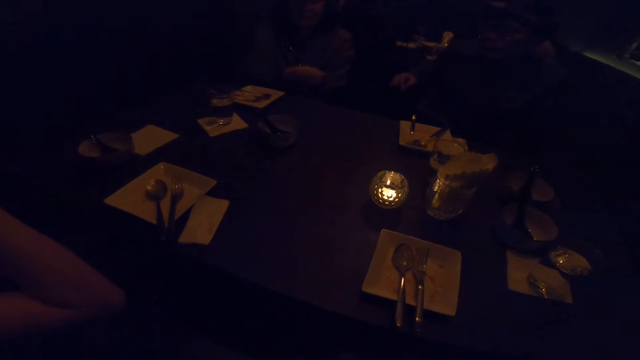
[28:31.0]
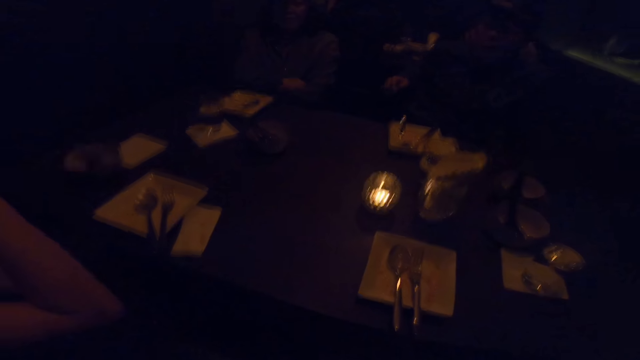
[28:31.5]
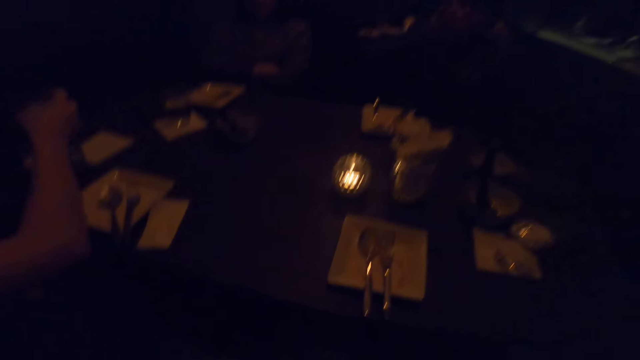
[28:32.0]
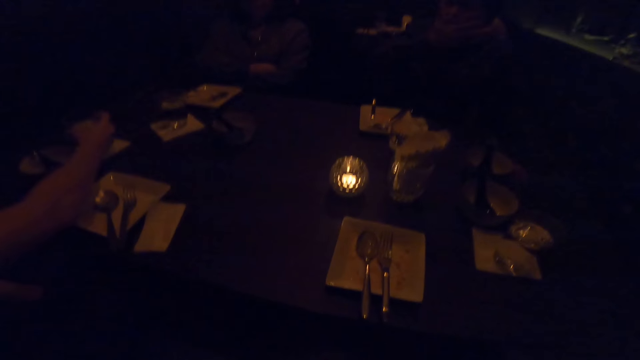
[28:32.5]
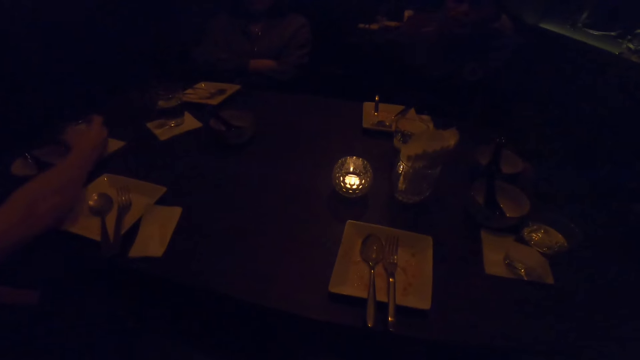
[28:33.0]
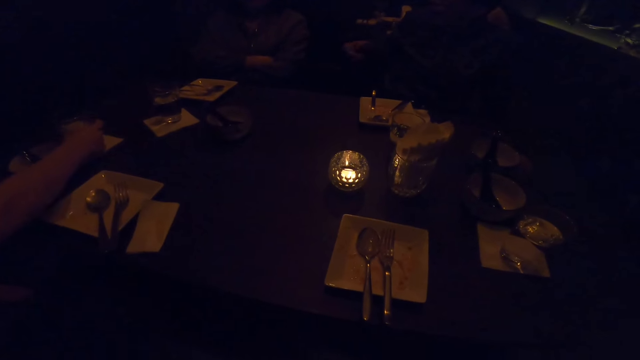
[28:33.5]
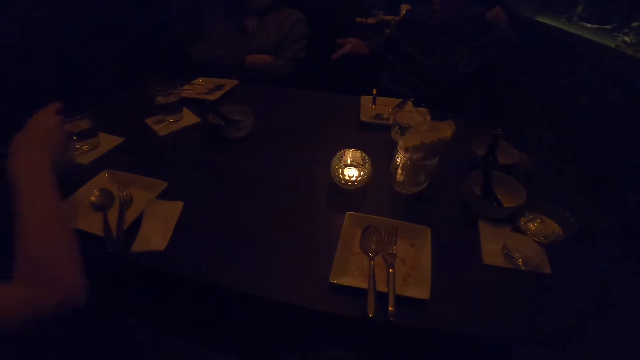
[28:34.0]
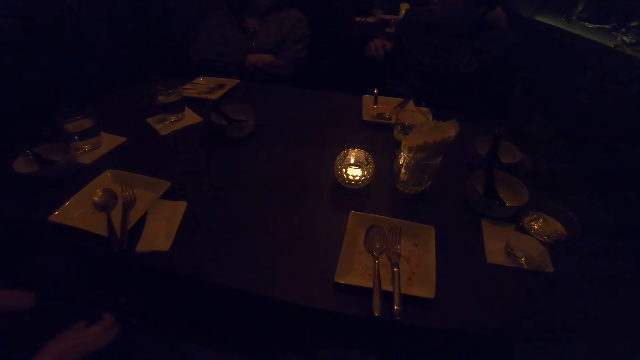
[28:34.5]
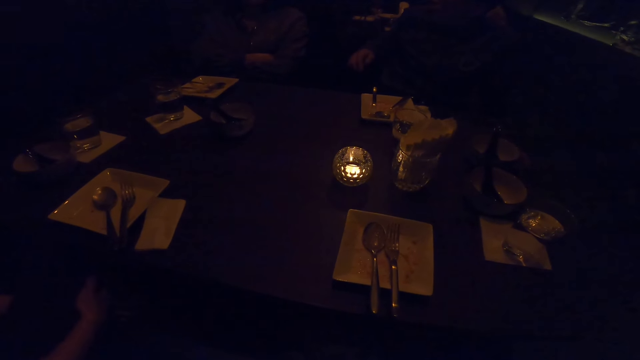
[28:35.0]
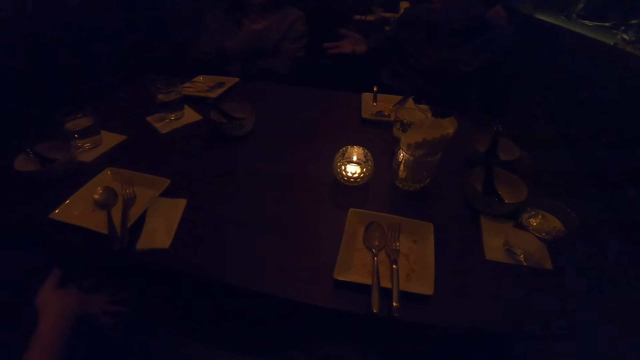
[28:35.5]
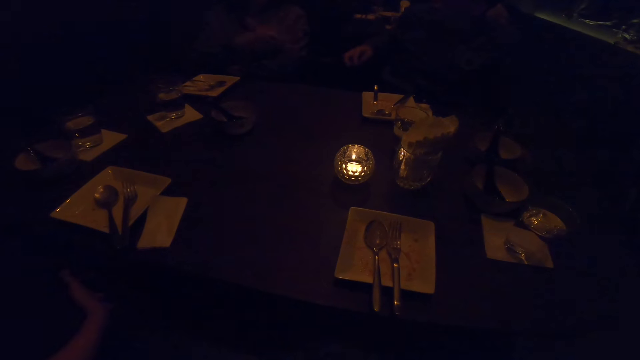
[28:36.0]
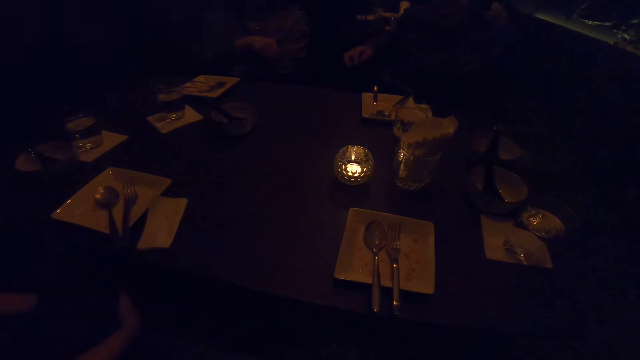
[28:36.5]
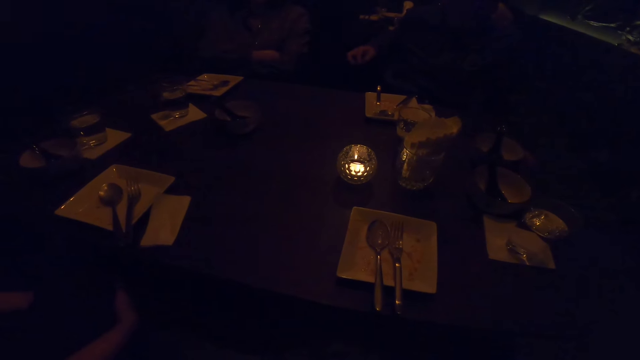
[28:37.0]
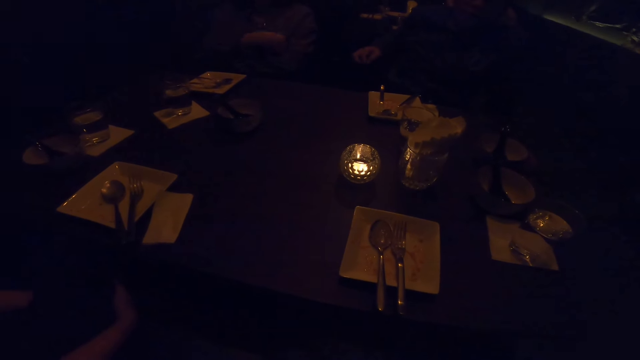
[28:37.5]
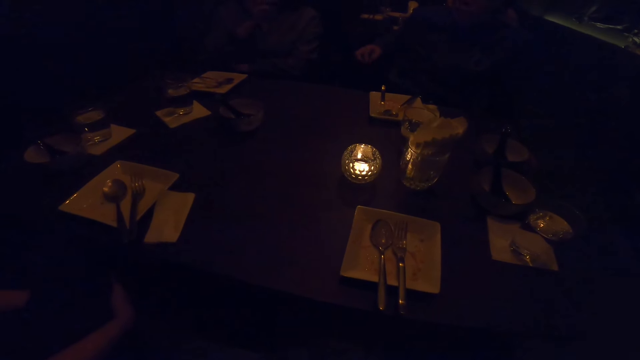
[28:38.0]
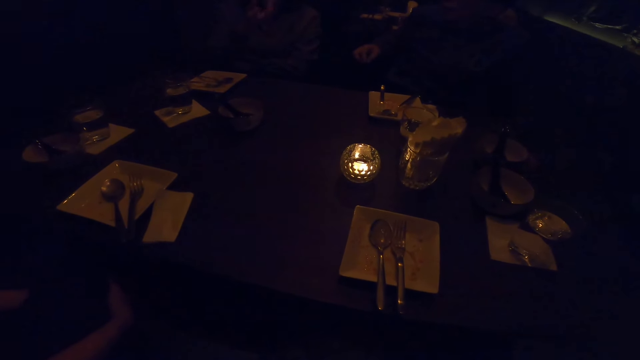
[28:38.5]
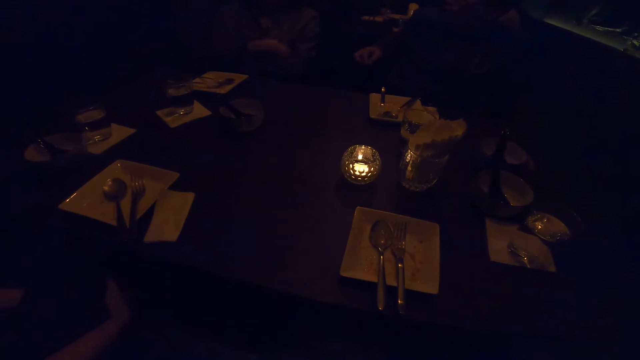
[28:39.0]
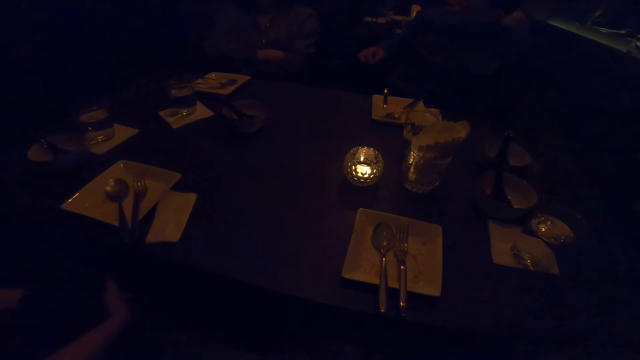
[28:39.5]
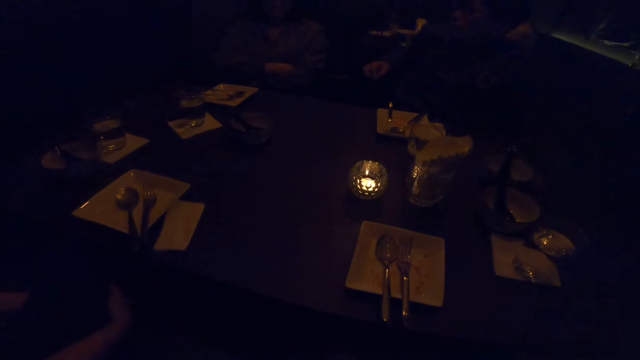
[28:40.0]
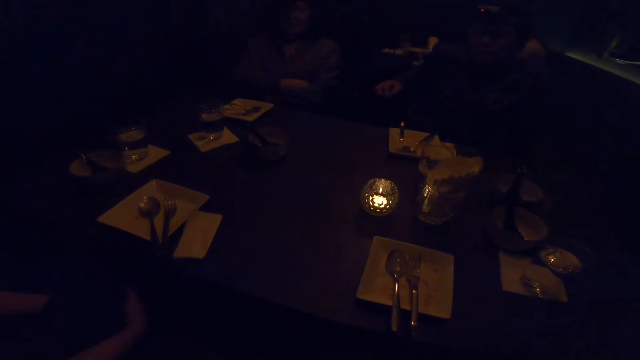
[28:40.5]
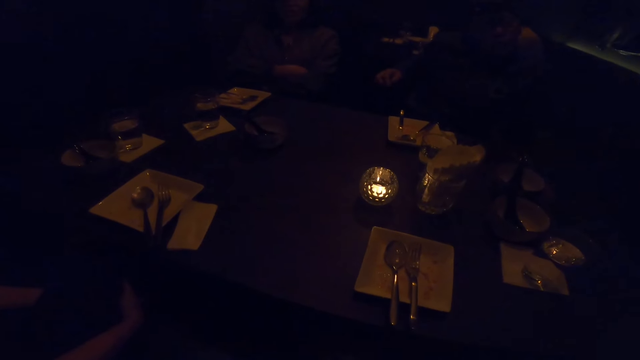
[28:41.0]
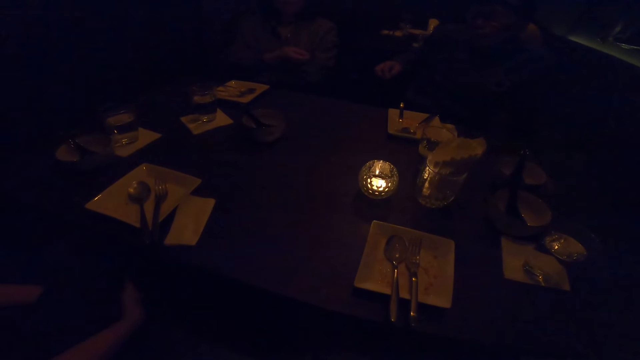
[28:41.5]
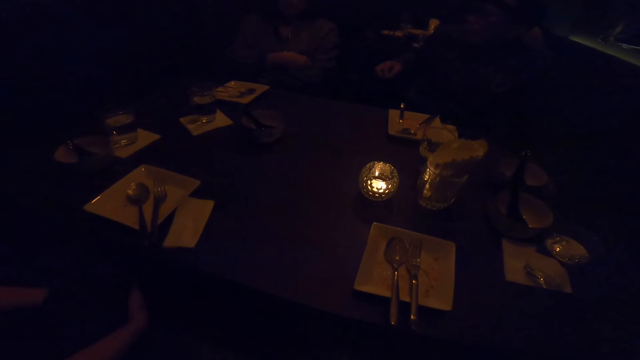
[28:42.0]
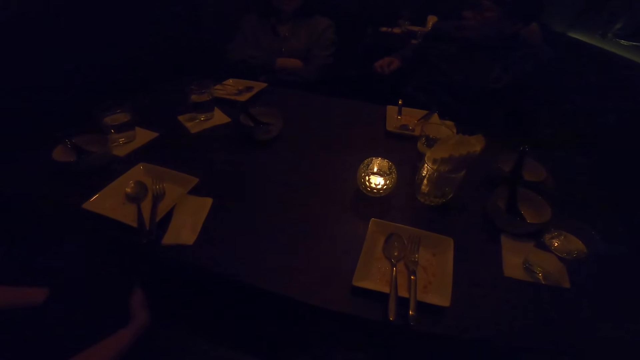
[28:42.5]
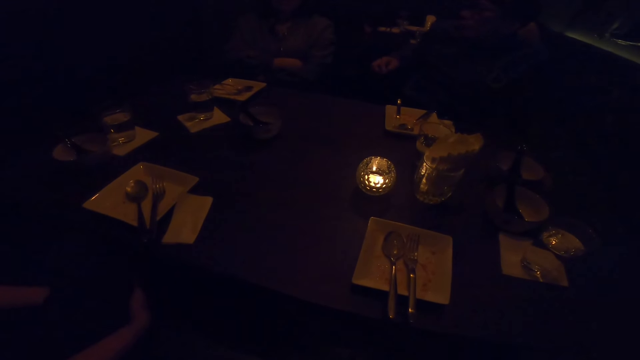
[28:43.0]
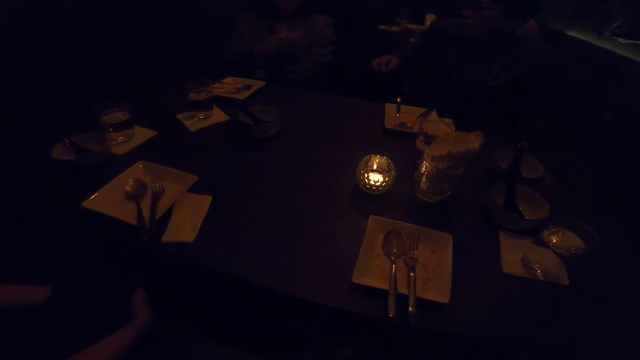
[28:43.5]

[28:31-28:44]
The woman drops the glass of water on the table with her right hand. The camera wearer drops the glass down. A person talks. Another person talks.

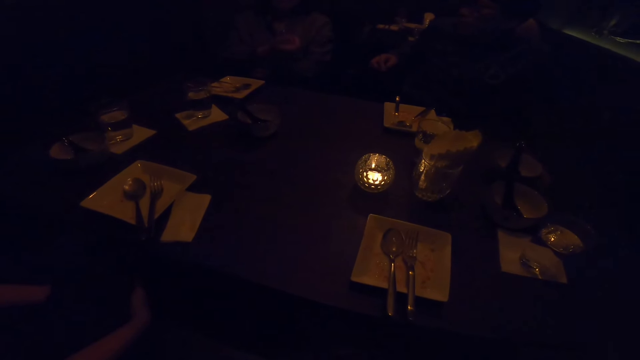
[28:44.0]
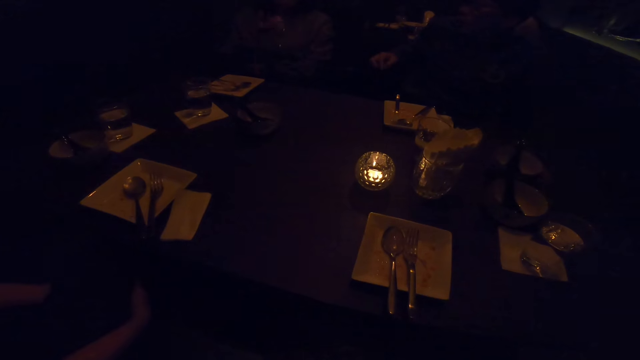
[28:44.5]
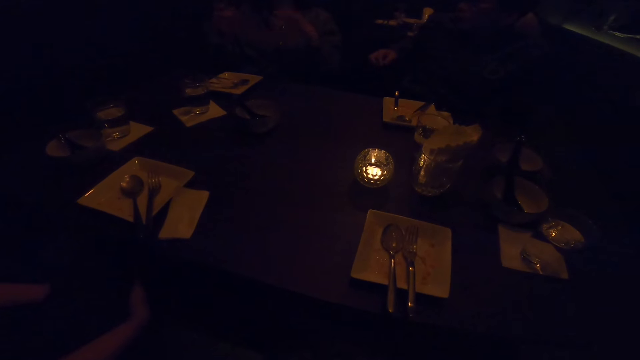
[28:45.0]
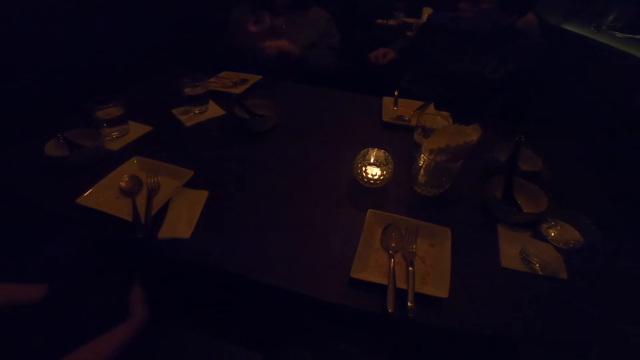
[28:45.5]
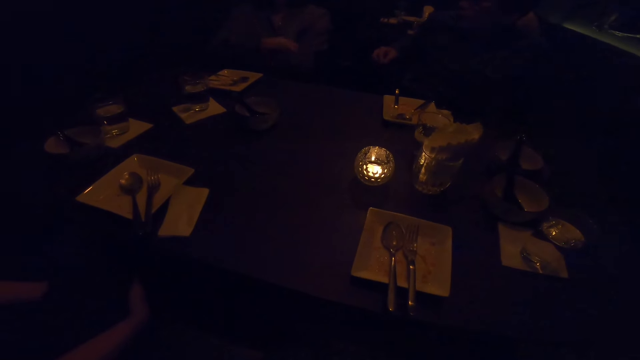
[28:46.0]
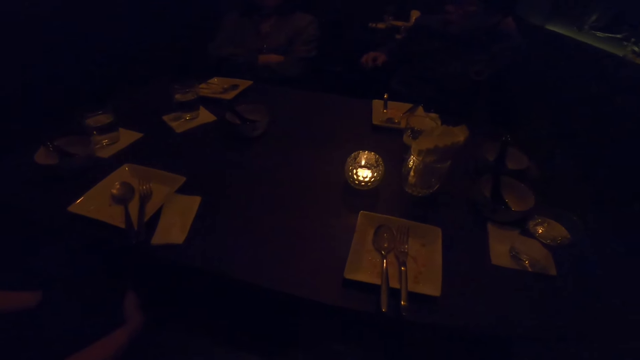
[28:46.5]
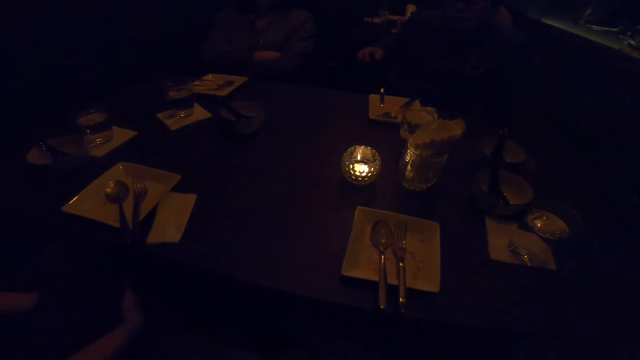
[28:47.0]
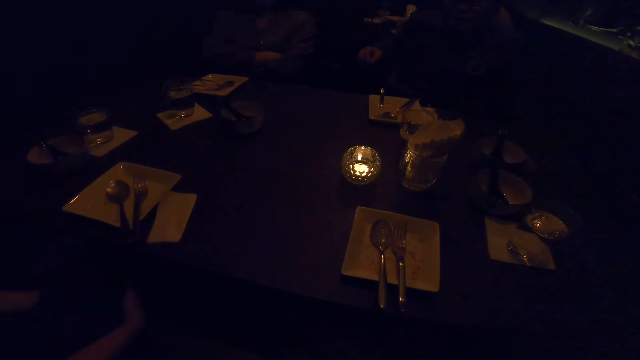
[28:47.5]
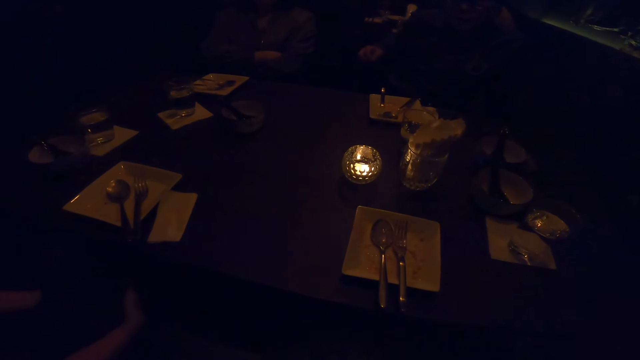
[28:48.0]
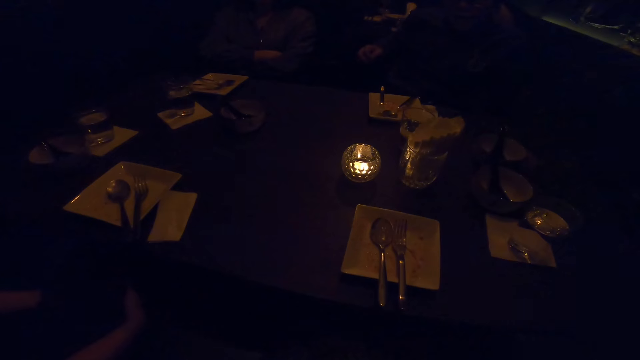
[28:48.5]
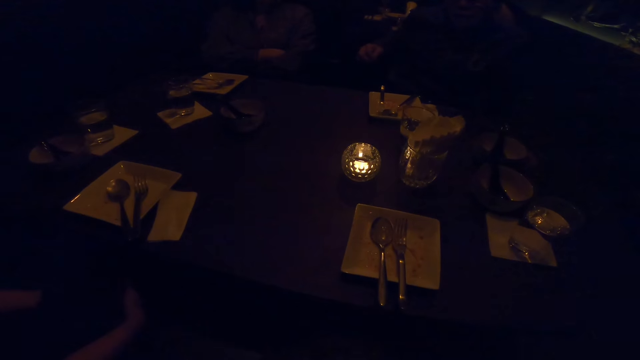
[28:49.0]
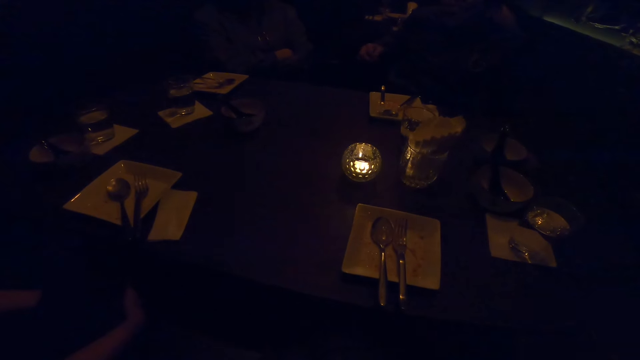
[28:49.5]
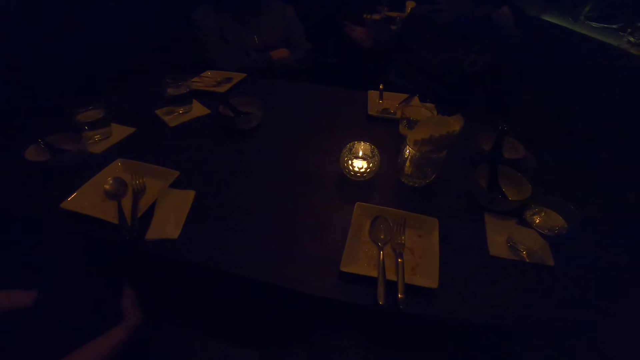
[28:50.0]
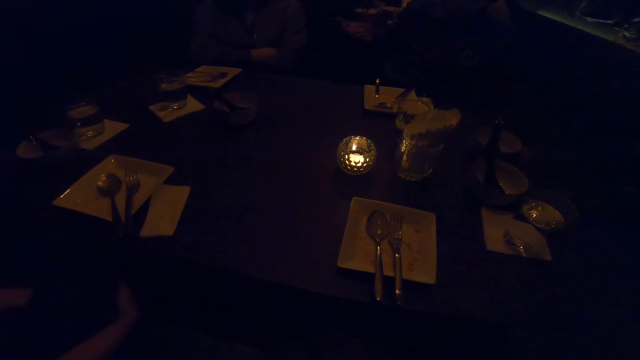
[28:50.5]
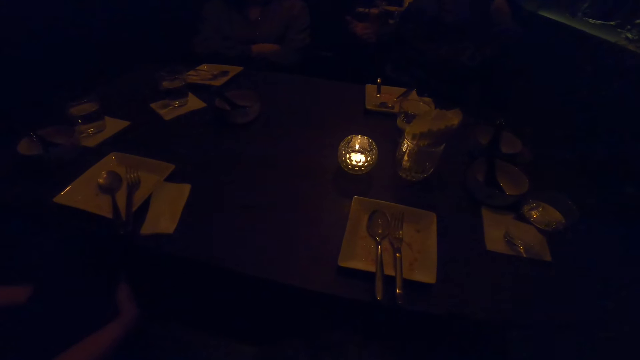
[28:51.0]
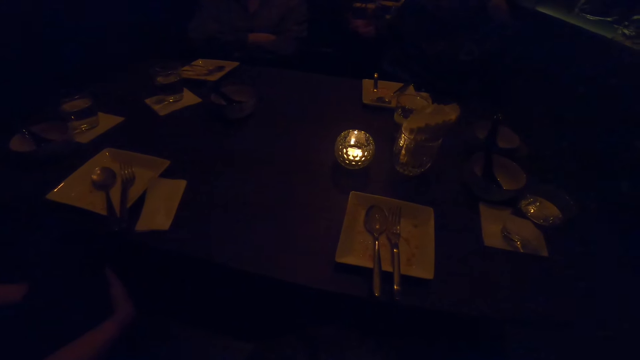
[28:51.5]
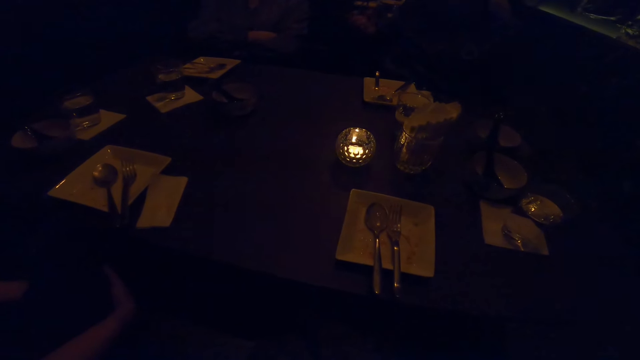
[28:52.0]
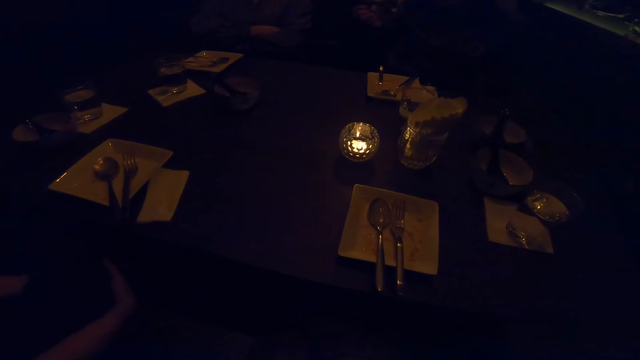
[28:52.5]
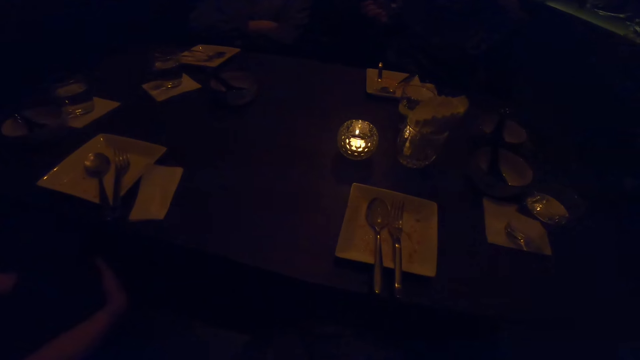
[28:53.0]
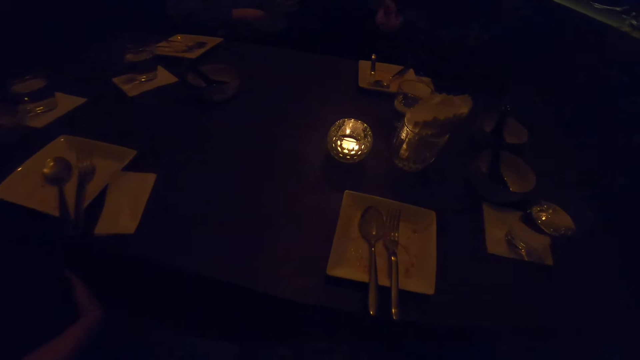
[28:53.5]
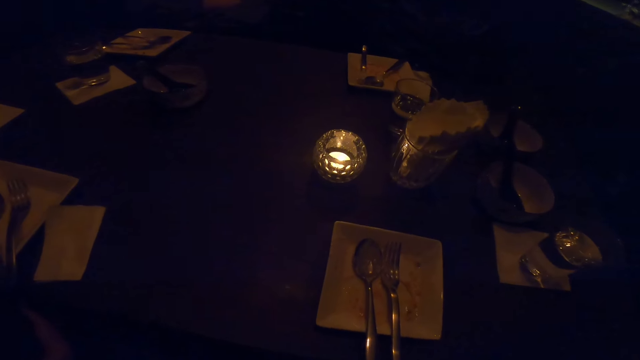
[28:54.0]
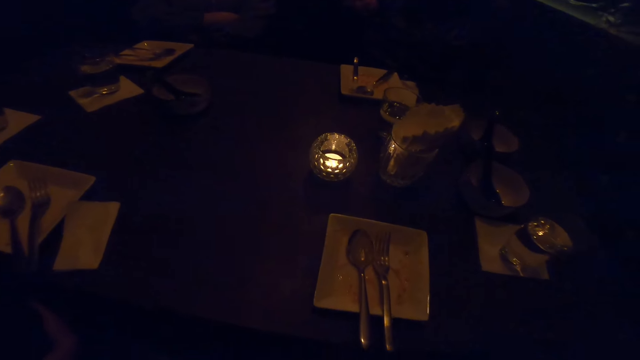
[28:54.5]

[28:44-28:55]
A person talks.
